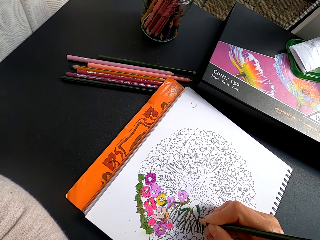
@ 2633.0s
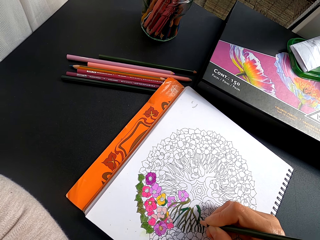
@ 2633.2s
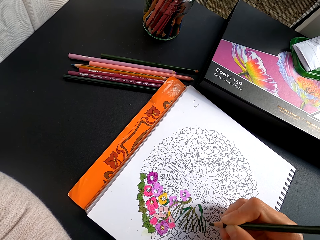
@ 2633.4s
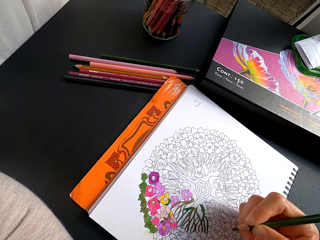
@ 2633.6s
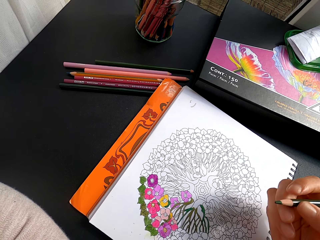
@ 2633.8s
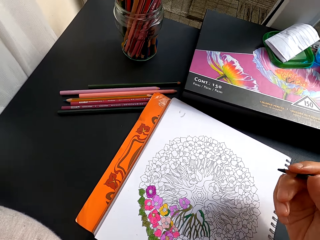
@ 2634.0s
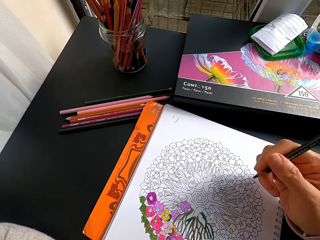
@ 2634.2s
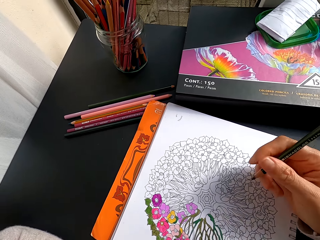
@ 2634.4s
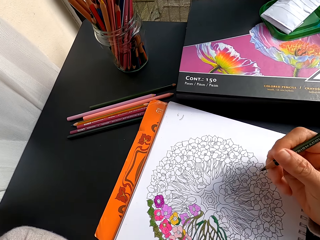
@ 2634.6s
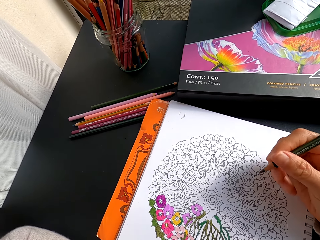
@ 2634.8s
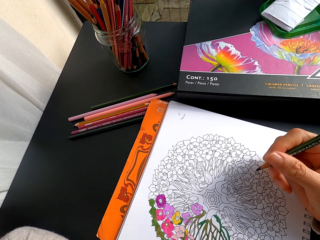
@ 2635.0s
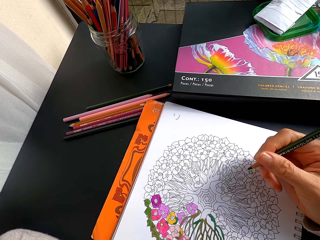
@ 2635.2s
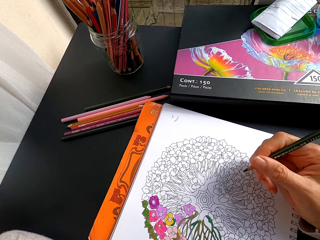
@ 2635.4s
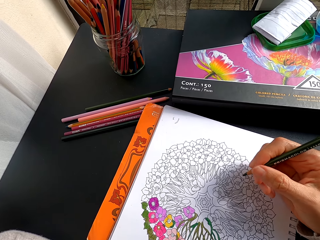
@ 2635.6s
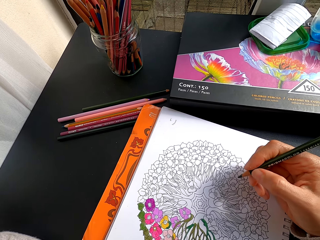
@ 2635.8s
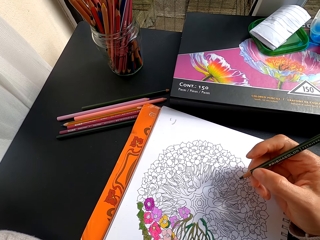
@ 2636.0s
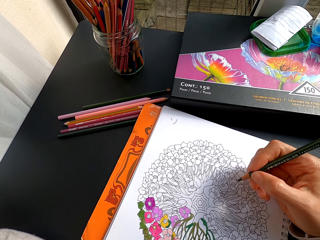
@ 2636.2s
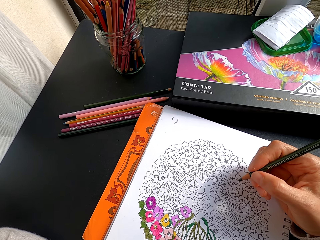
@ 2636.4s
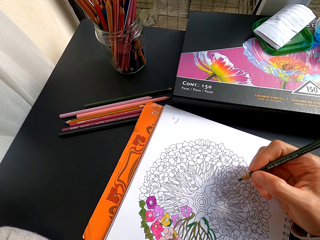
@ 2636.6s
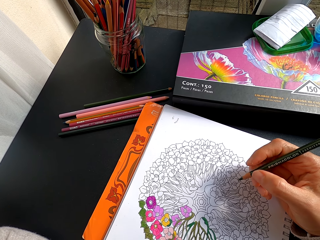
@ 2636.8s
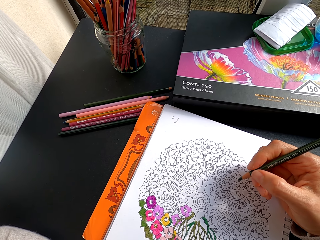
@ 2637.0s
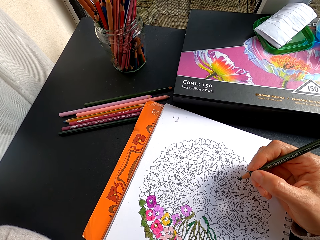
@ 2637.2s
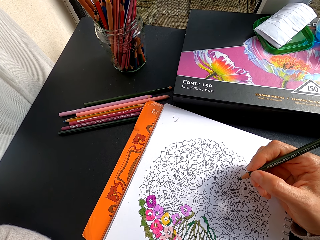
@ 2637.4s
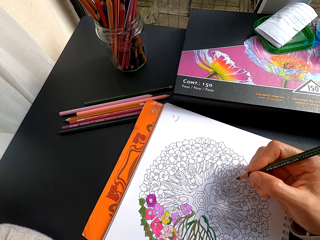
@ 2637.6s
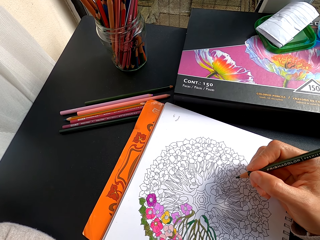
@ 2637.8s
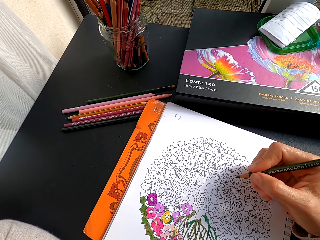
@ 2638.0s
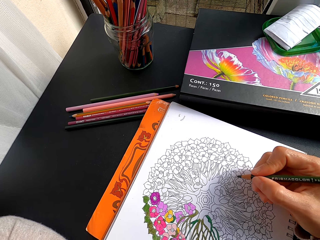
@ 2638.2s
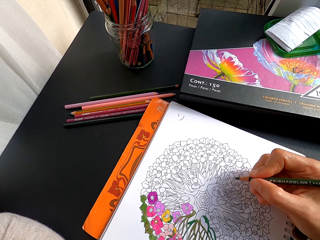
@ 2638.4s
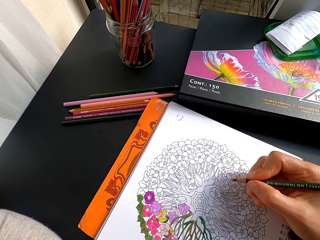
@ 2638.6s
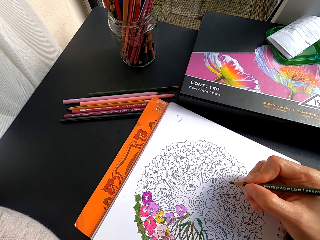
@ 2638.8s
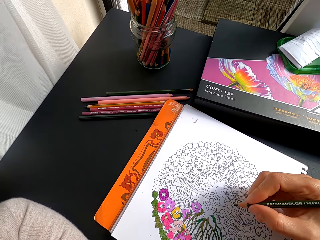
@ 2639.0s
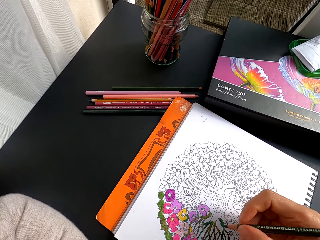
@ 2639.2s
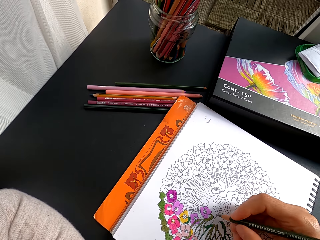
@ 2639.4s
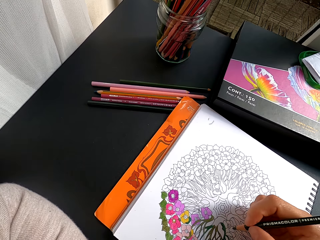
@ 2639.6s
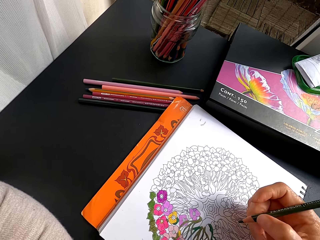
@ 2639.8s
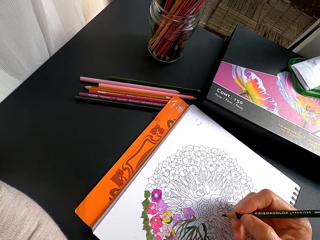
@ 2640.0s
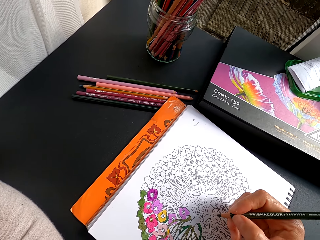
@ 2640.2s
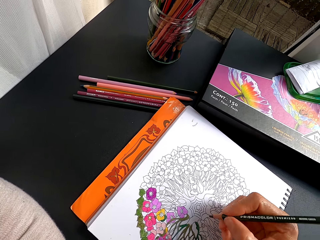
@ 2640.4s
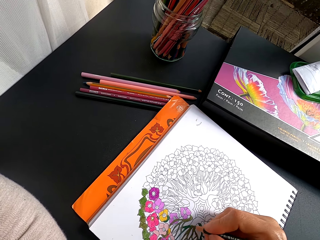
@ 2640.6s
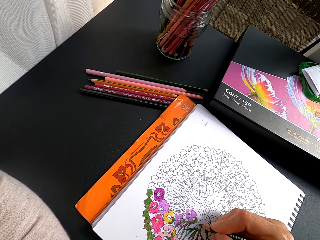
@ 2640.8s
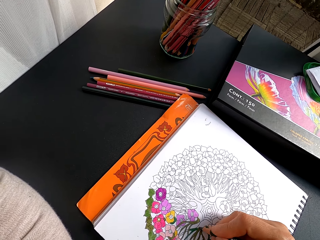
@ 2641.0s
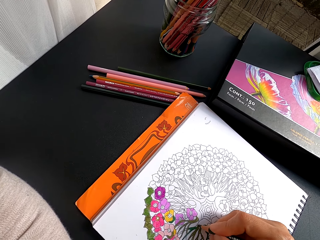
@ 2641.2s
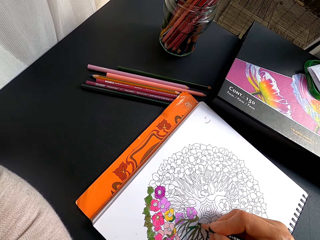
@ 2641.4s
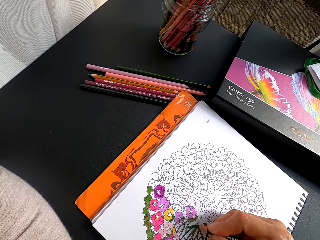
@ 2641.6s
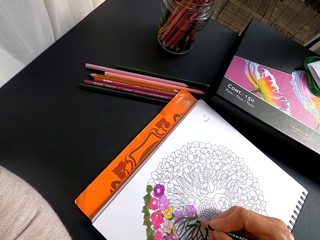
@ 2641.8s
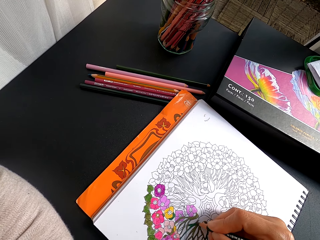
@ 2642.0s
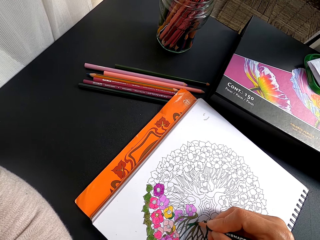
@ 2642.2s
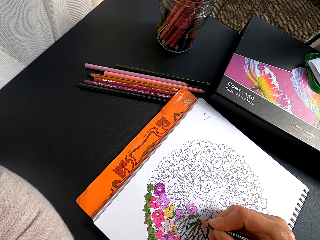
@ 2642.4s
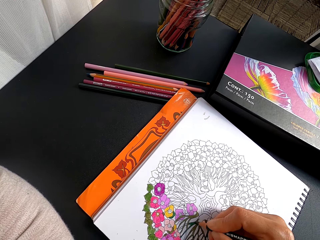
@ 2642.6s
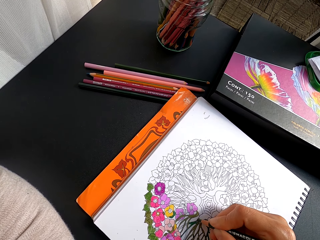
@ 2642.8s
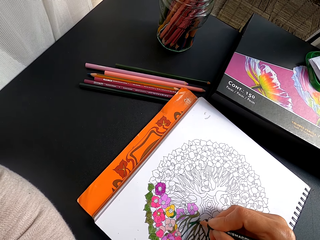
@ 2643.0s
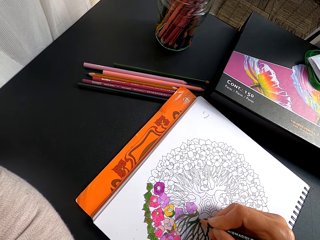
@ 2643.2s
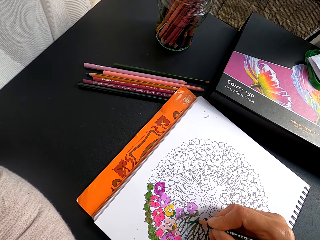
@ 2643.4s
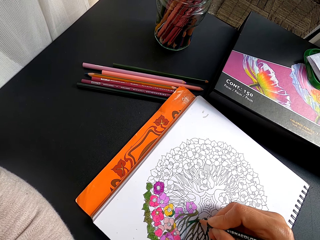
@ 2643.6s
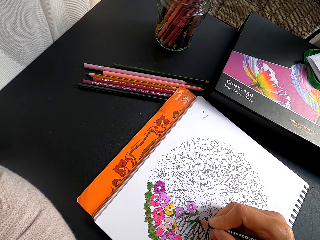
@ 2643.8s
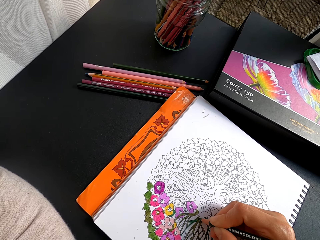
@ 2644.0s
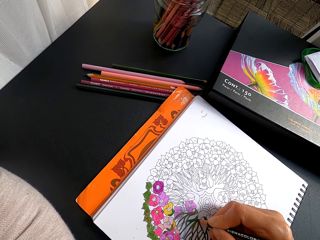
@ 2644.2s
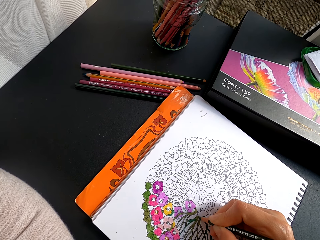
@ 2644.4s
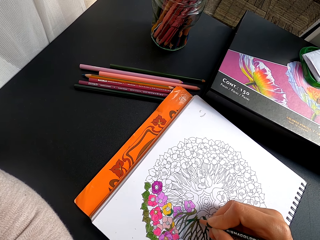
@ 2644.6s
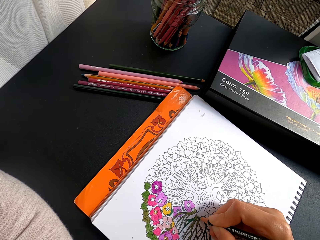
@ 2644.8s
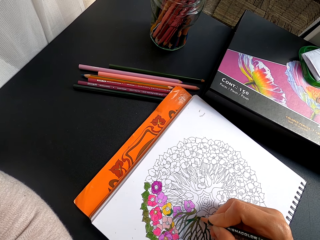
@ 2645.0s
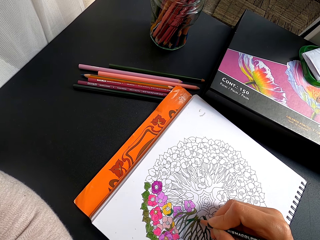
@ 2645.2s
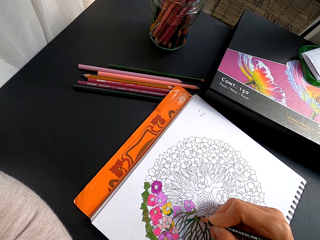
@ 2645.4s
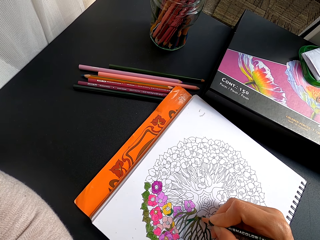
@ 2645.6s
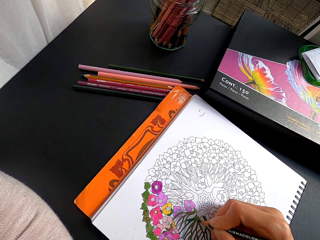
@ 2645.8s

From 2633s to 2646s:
The camera wearer stares at the drawing. They color the drawing.

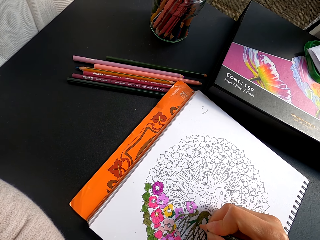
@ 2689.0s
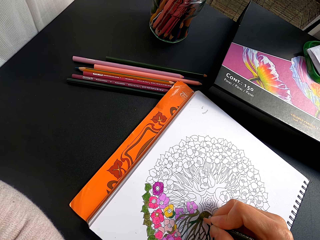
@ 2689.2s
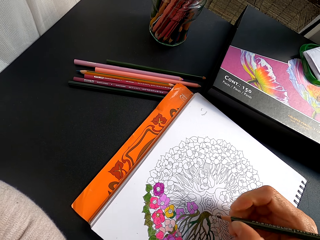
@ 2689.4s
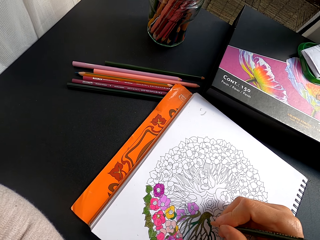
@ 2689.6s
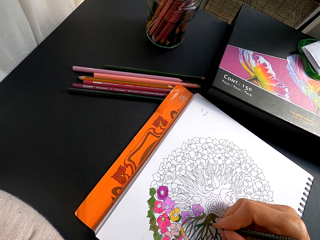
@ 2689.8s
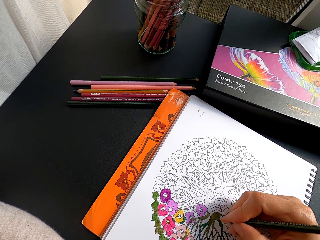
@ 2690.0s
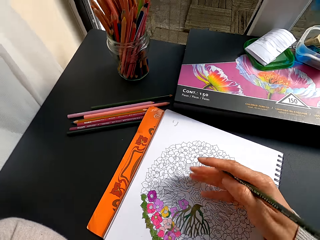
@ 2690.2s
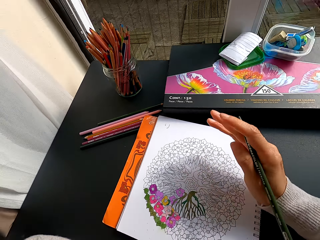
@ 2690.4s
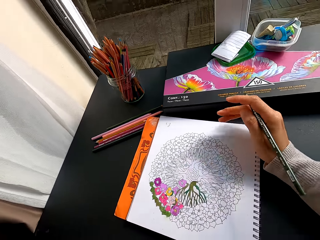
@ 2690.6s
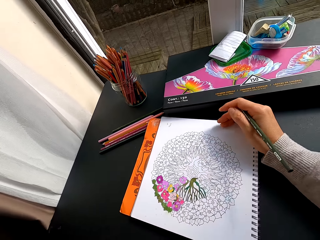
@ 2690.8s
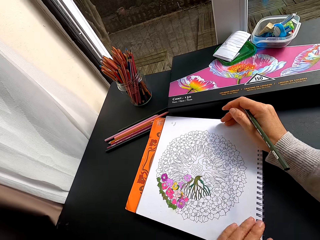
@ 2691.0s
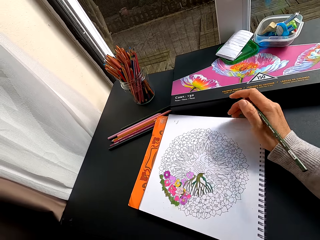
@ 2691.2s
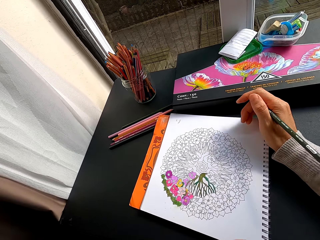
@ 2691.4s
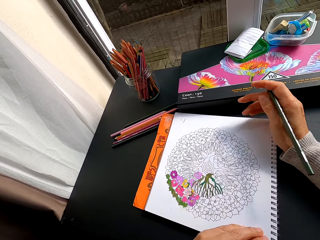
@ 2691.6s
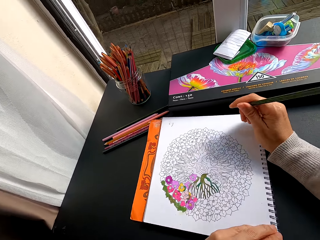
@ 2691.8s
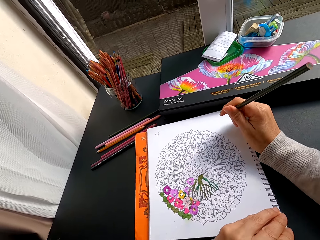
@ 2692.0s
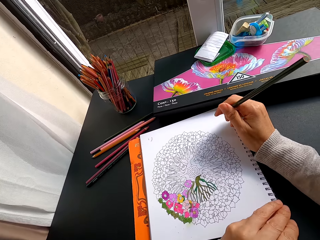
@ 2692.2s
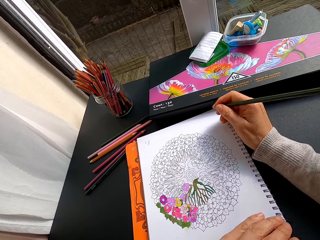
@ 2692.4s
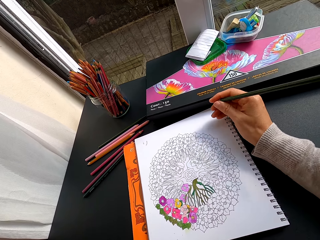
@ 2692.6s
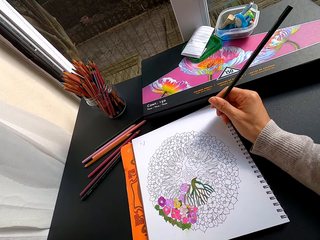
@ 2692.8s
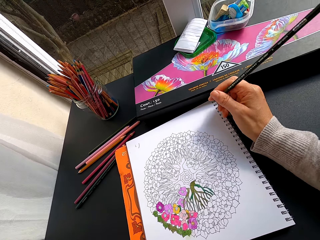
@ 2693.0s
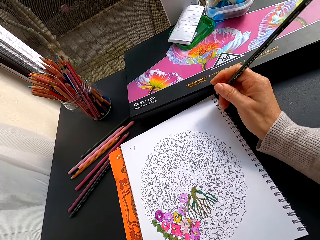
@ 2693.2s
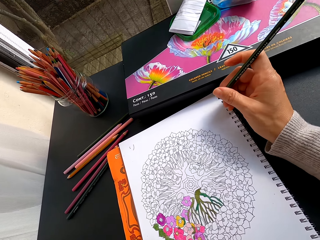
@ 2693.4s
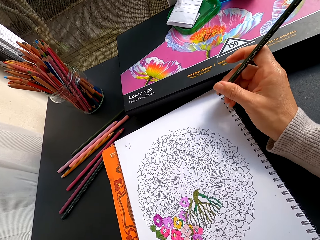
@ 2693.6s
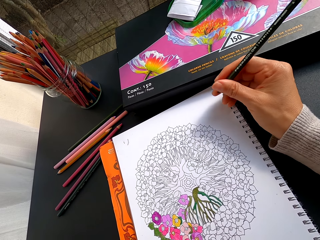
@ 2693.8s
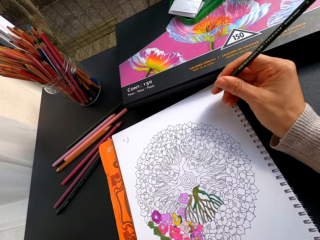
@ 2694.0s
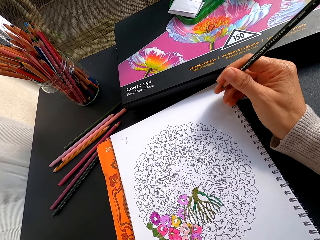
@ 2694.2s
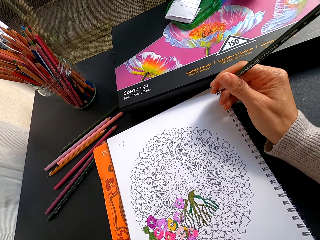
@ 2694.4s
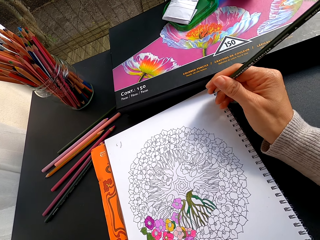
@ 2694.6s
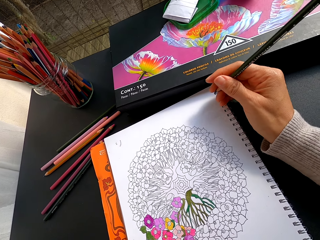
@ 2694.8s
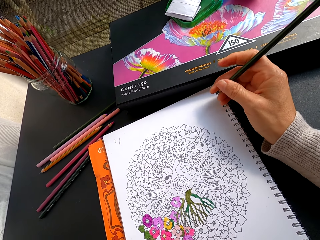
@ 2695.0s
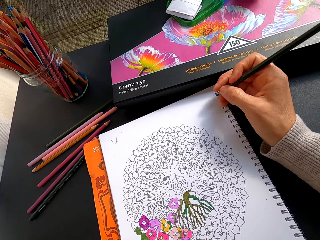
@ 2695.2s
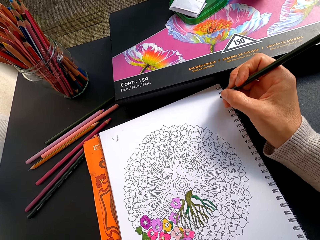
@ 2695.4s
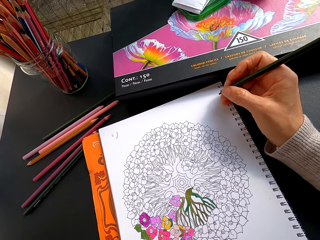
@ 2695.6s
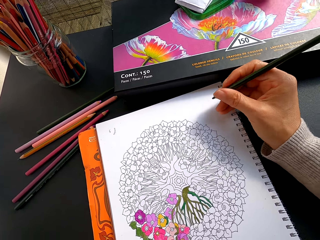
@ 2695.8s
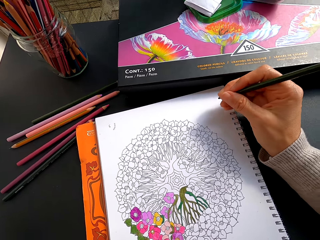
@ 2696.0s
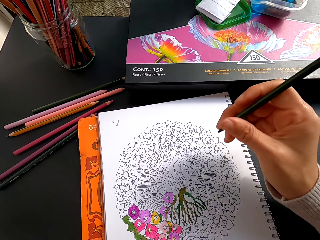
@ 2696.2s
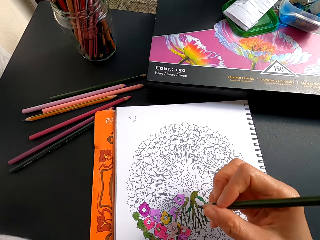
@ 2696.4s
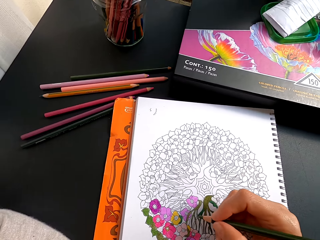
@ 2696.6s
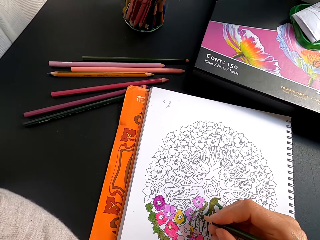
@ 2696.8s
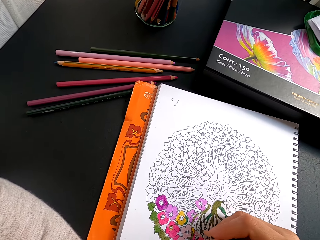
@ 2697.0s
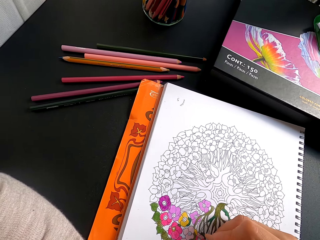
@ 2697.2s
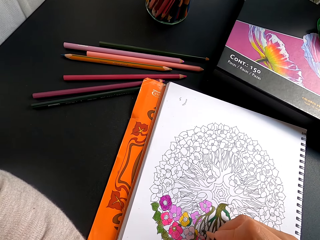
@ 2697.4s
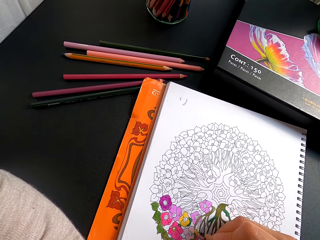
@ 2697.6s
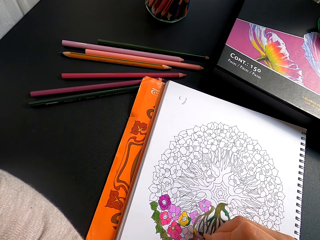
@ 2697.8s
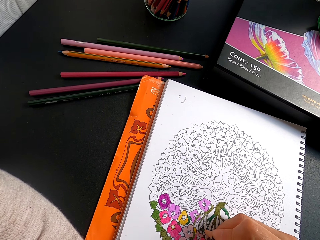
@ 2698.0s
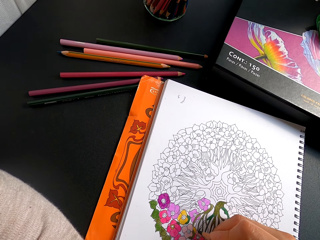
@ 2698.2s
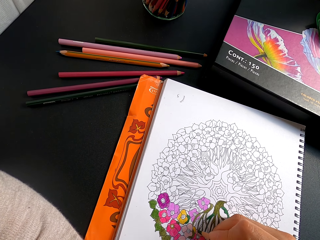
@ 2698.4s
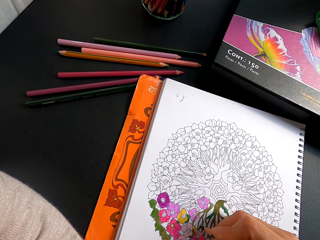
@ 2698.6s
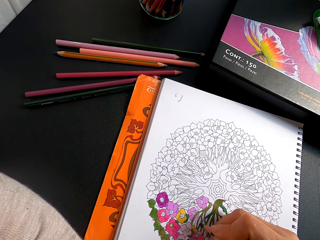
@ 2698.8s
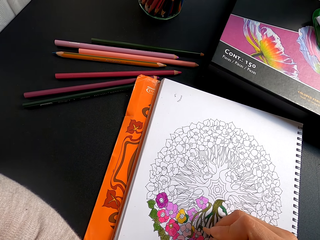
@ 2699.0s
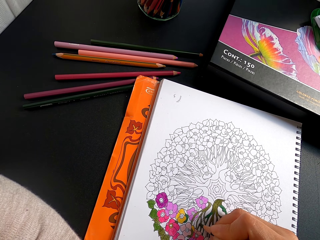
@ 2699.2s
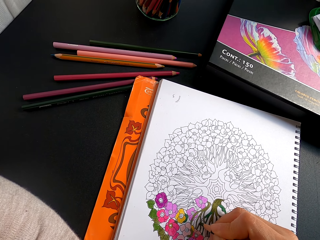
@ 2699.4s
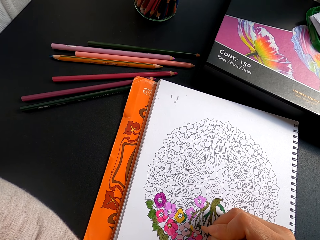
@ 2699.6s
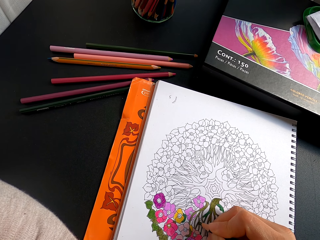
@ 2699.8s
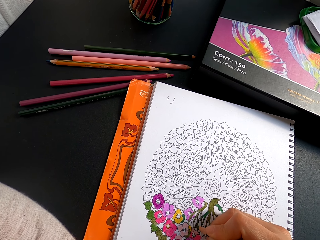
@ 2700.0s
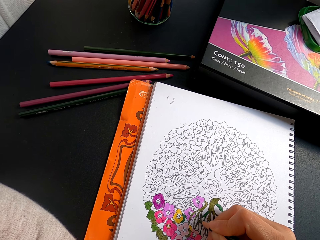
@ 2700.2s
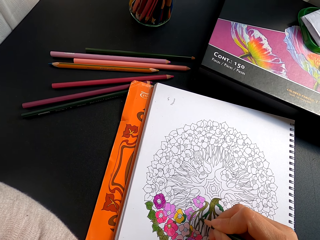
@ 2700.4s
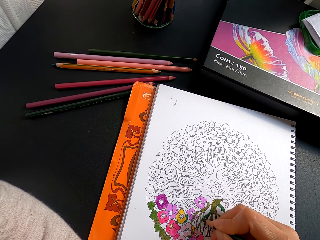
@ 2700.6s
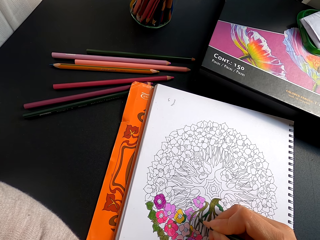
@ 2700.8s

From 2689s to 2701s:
The camera wearer adjusts the drawing book. They stare at the drawing. They turn the drawing book. They stare at the drawing. They color the image with a crayon.
